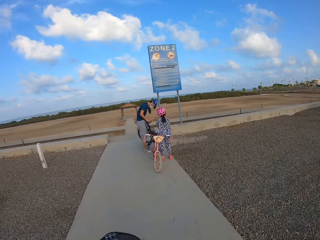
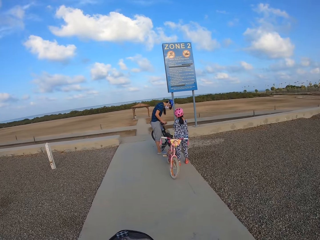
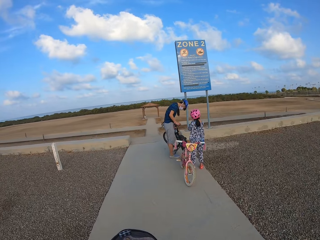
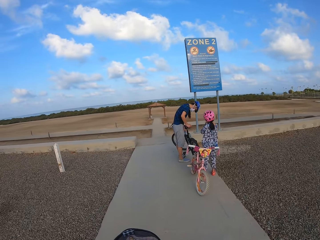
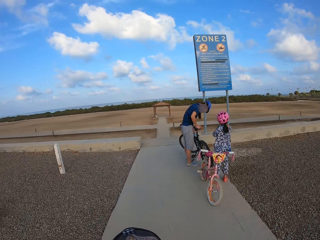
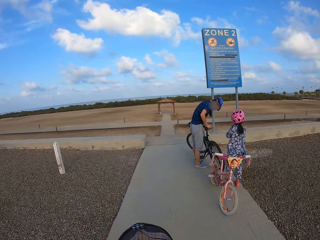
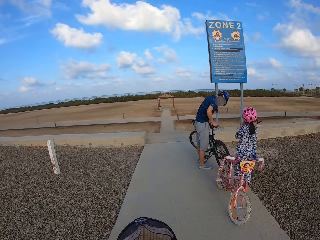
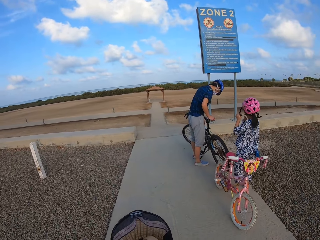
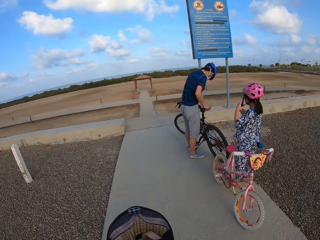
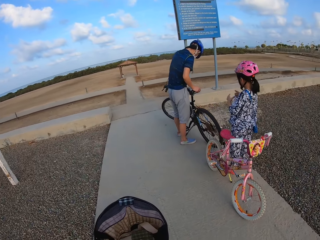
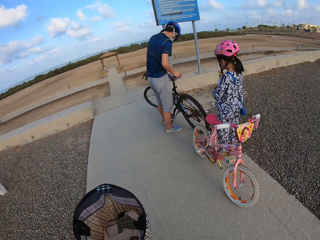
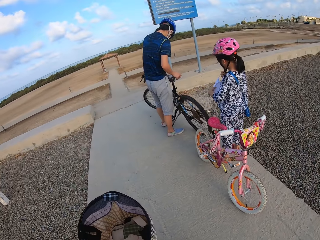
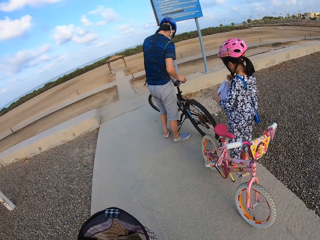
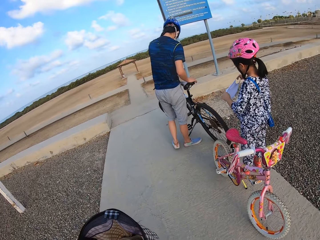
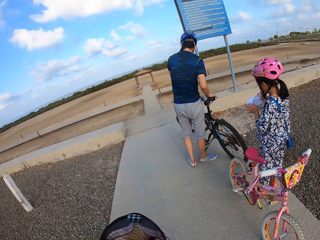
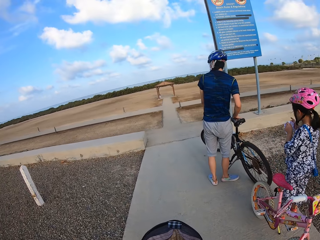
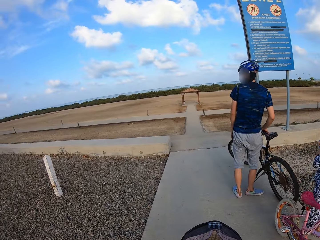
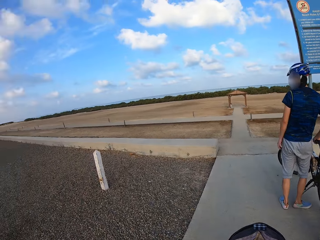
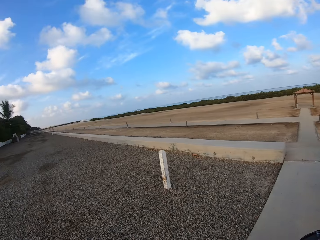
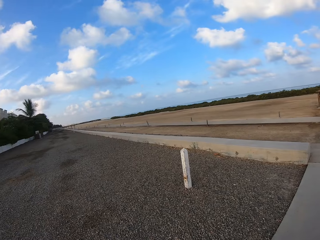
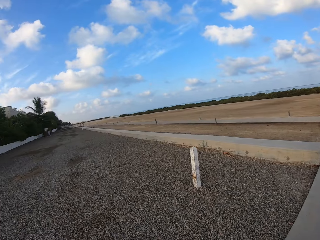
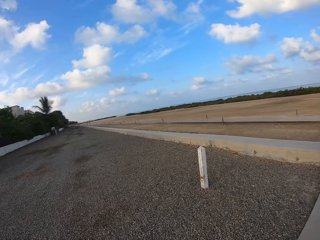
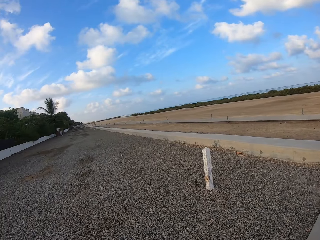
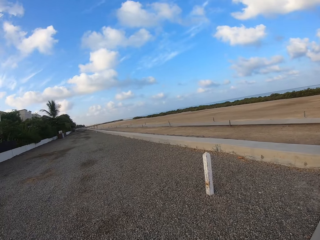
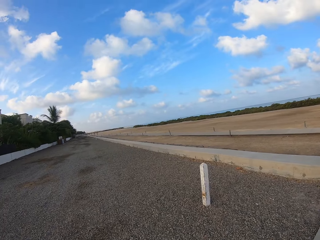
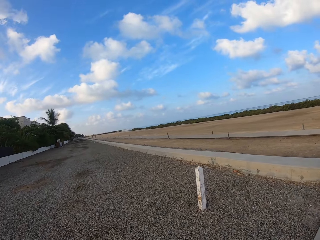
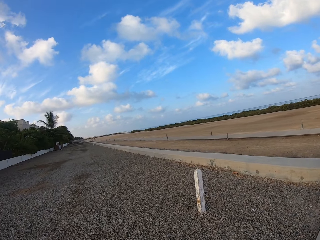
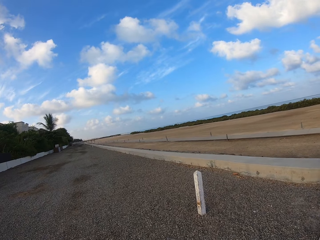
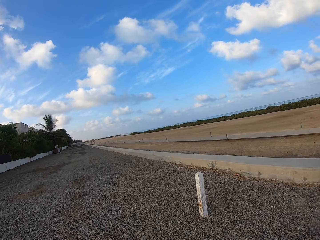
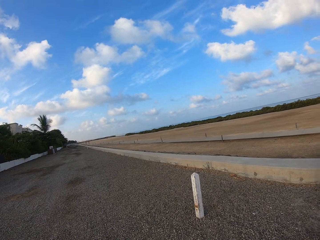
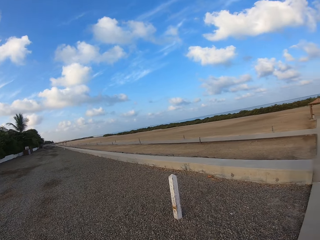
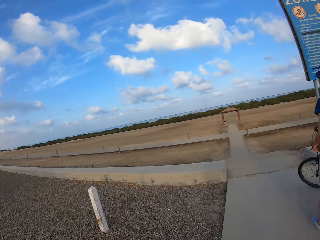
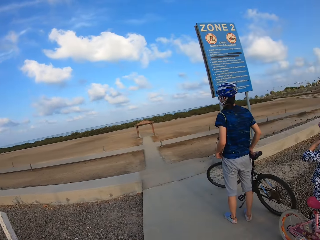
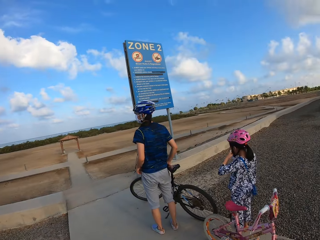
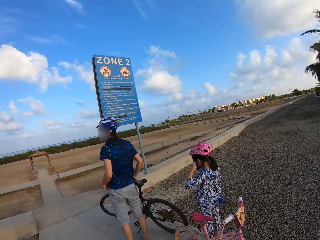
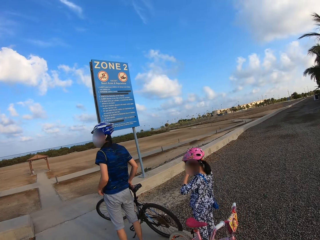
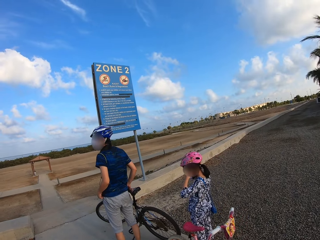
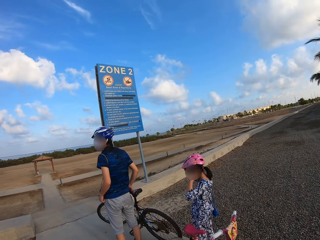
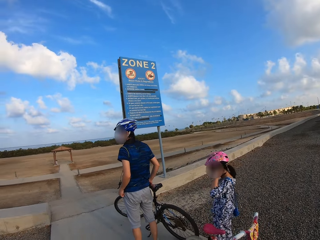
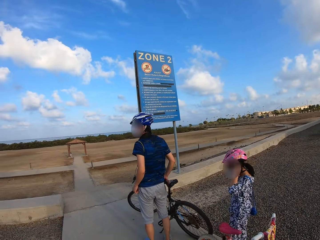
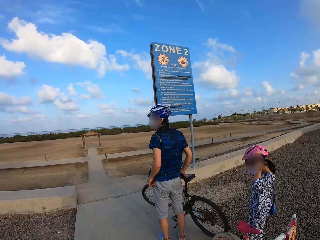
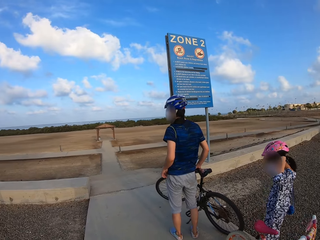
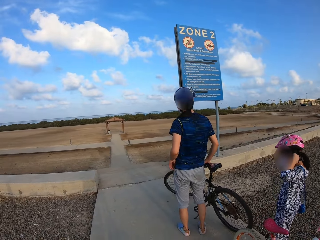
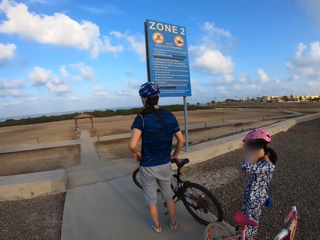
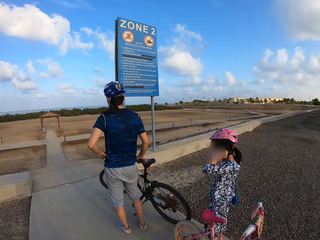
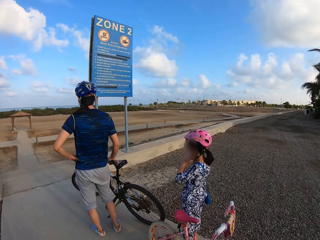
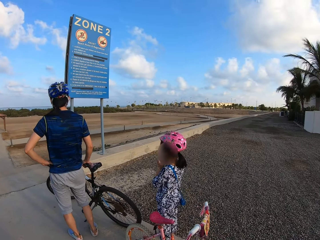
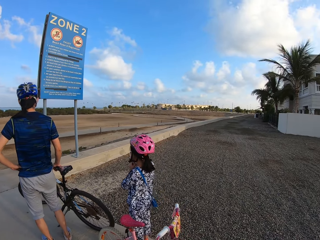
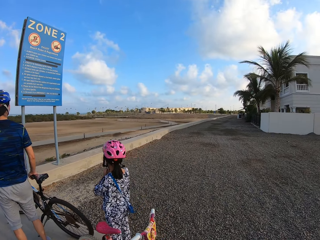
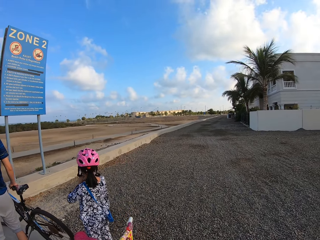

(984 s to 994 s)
The camera wearer stops next to the woman and the girl. They look around.

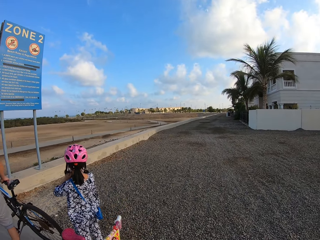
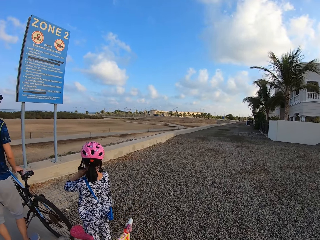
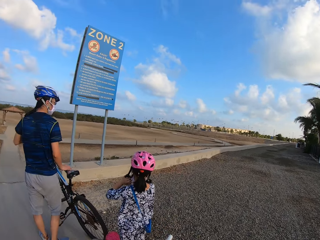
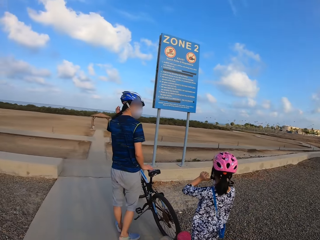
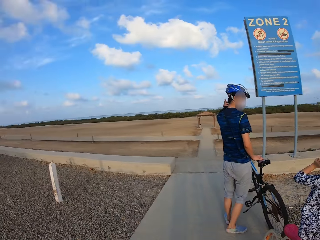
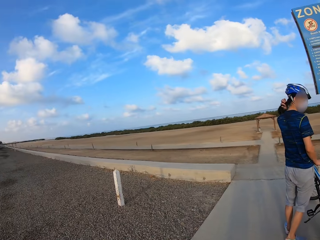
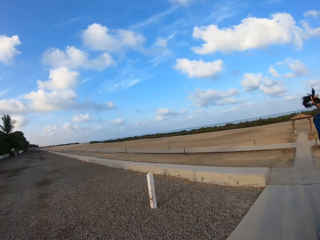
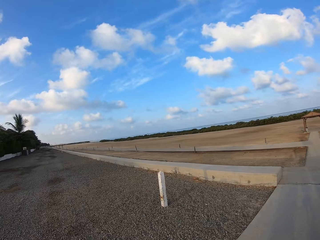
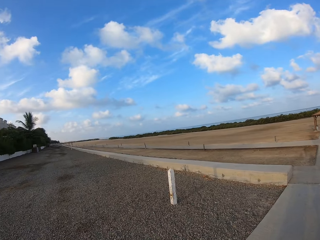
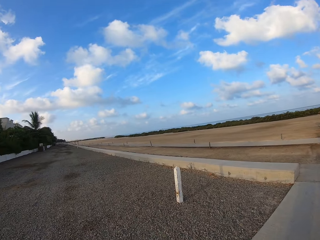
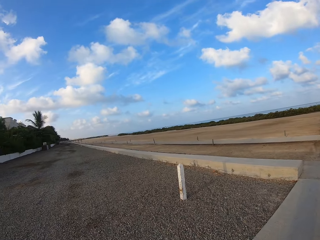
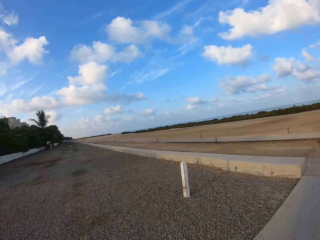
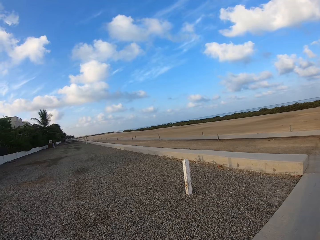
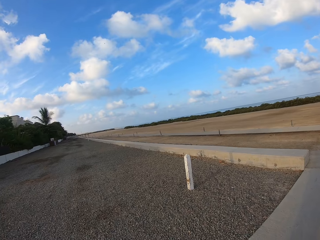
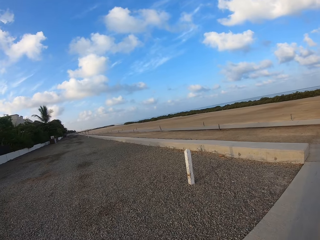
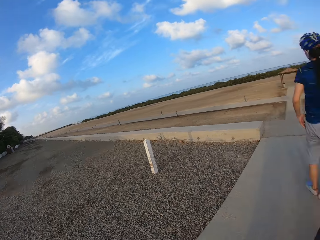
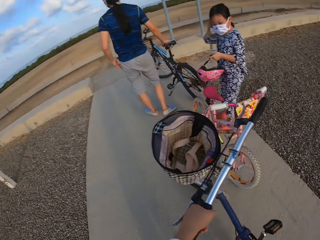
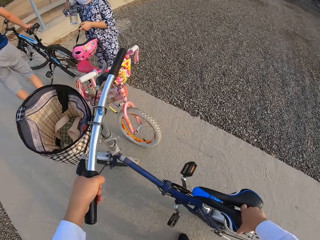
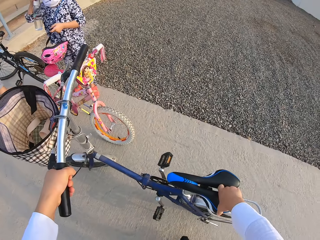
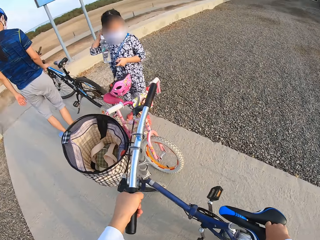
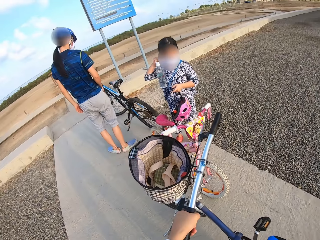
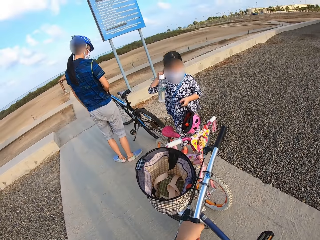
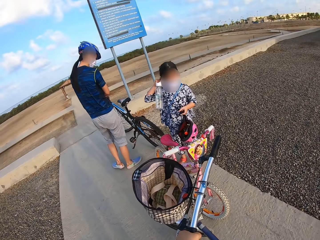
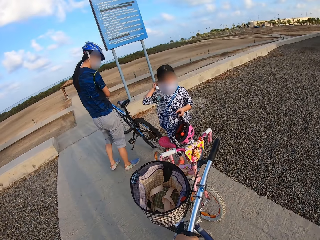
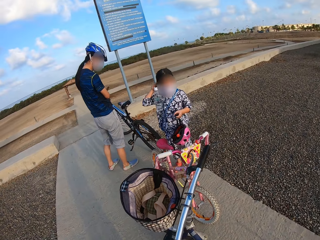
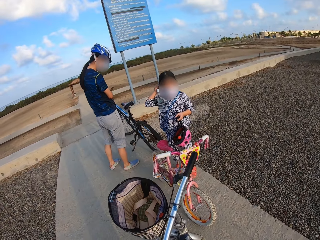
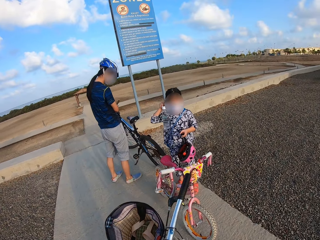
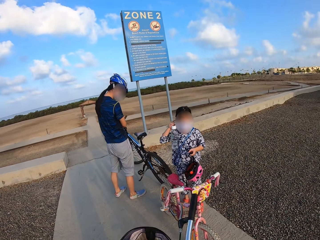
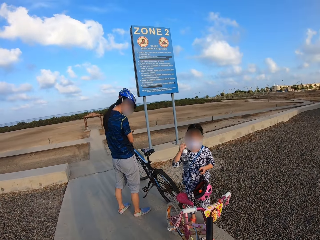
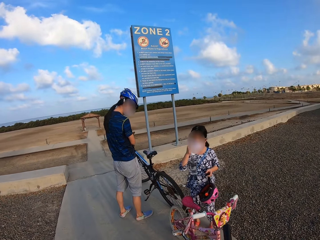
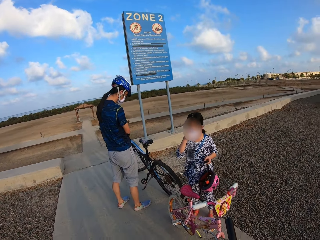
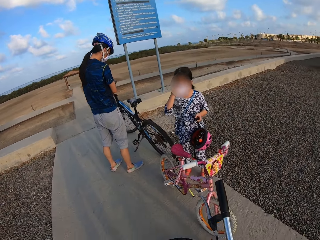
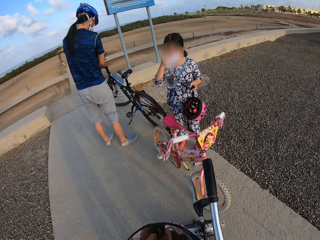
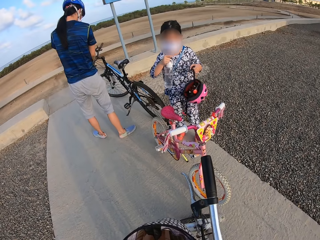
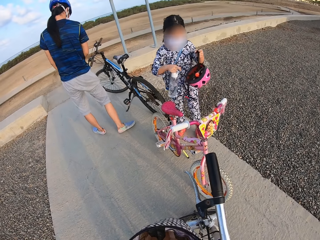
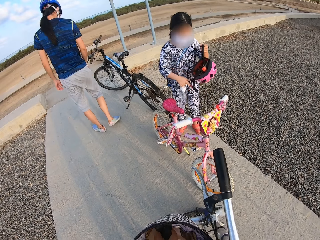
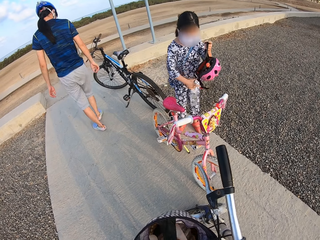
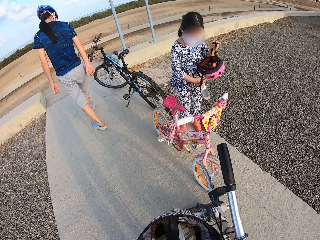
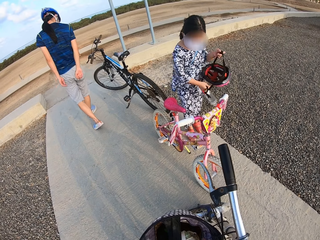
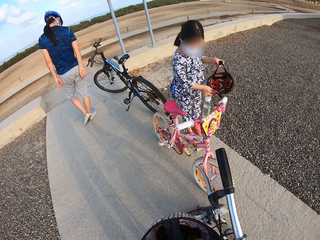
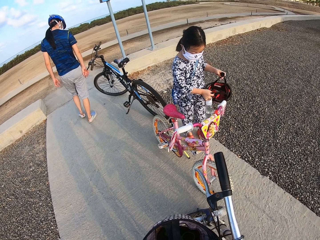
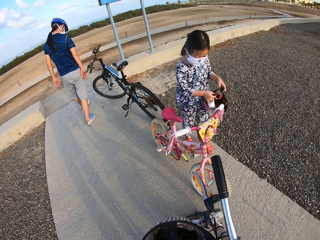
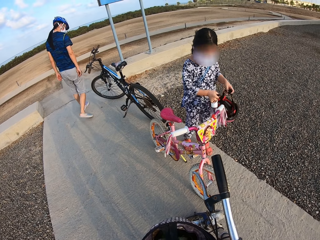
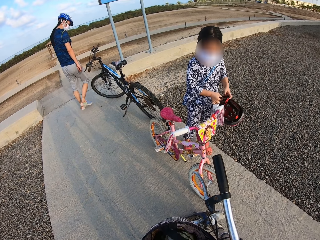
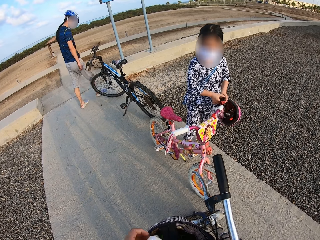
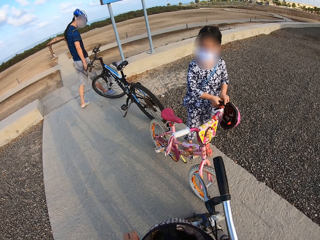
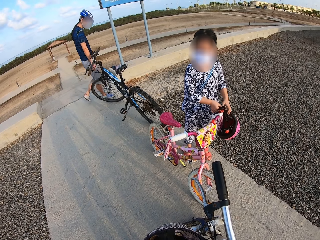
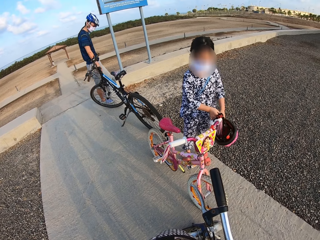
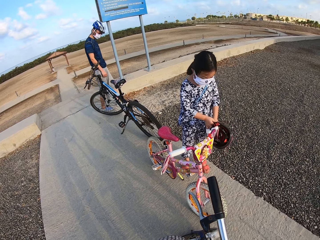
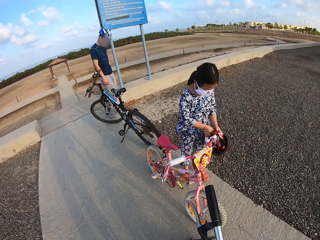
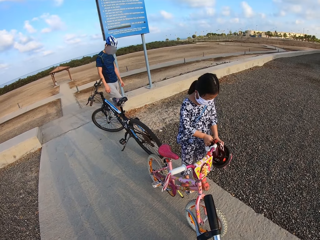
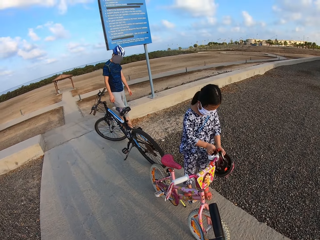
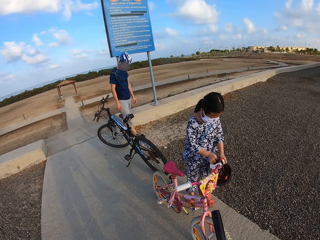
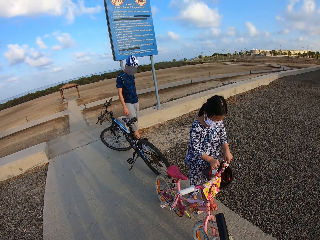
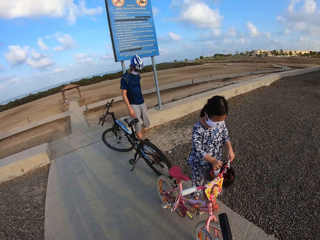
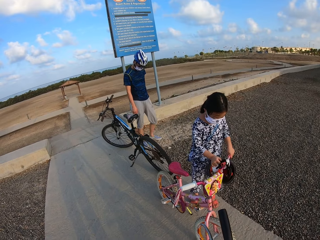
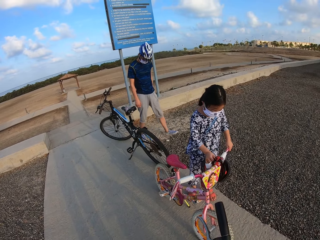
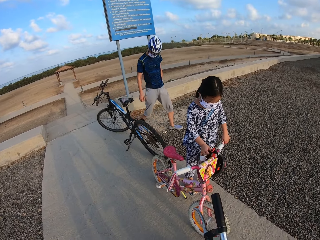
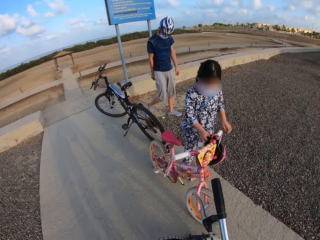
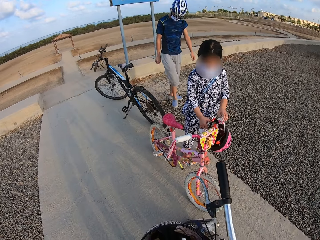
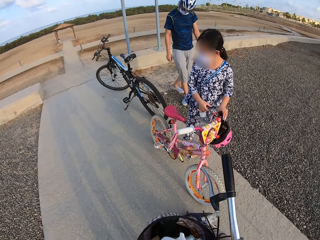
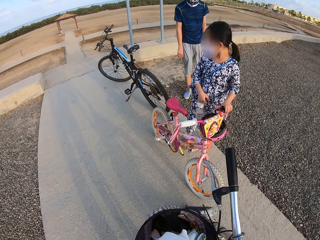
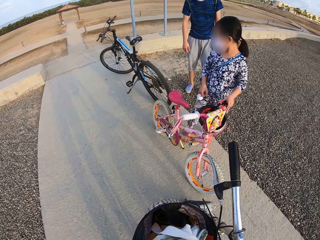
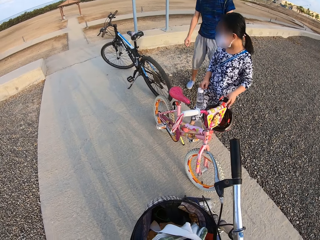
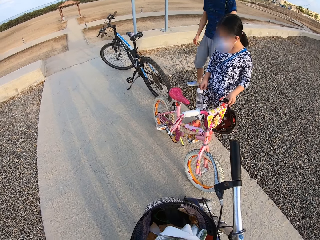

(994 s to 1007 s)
The camera wearer gets off the bicycle. A girl removes a helmet. A person walks on the sidewalk. The girl hangs the helmet on the bike handle.
